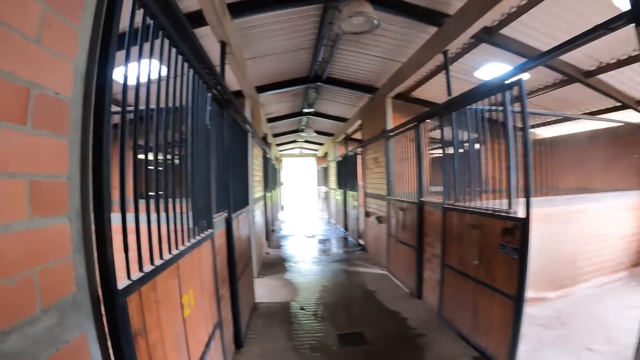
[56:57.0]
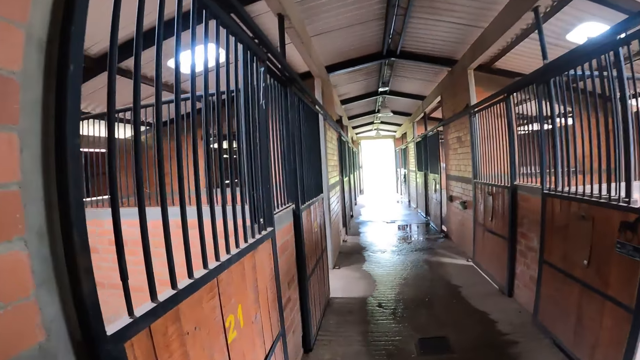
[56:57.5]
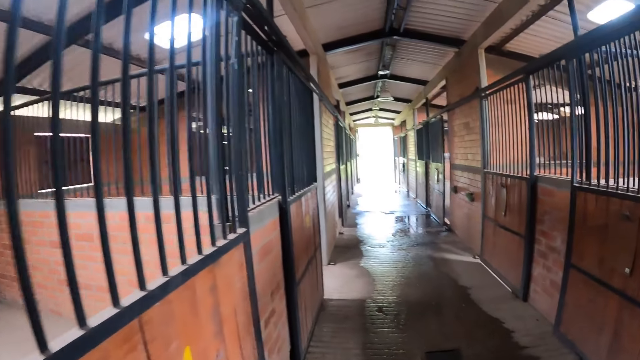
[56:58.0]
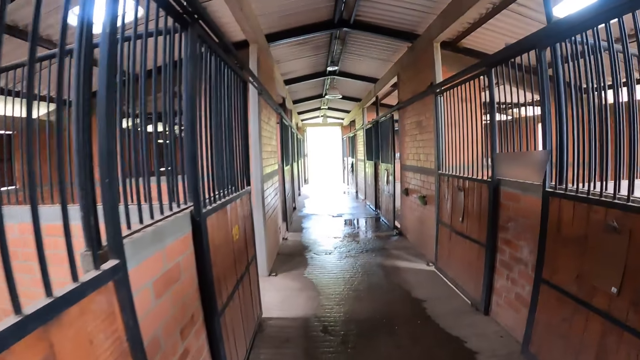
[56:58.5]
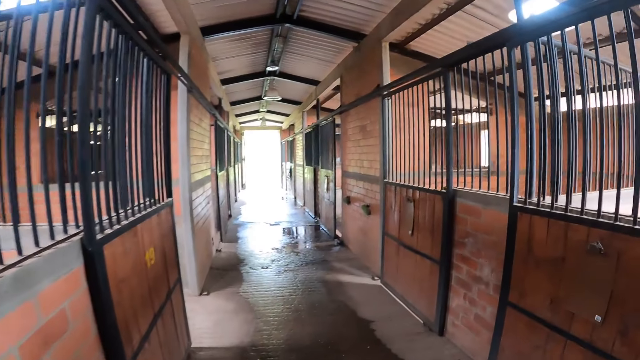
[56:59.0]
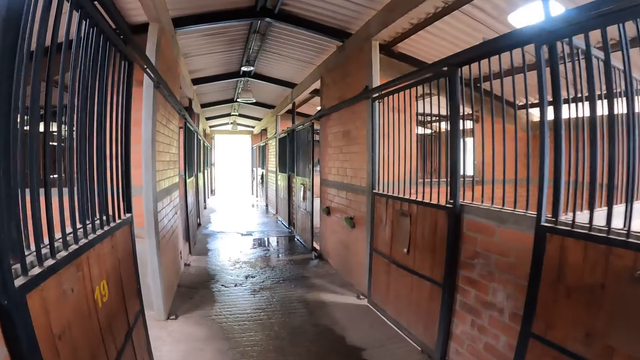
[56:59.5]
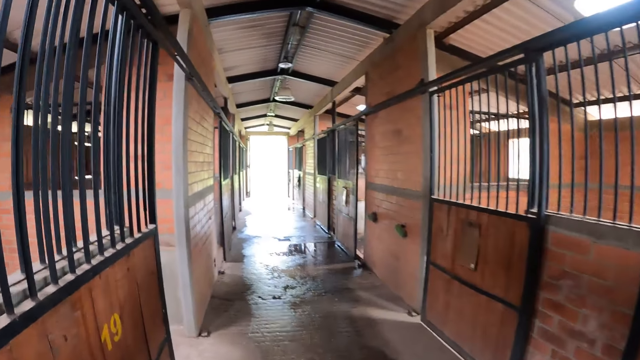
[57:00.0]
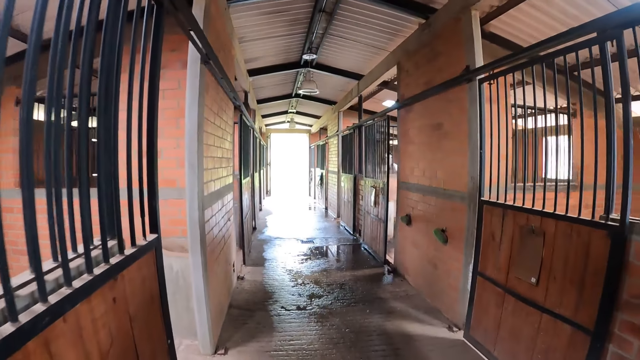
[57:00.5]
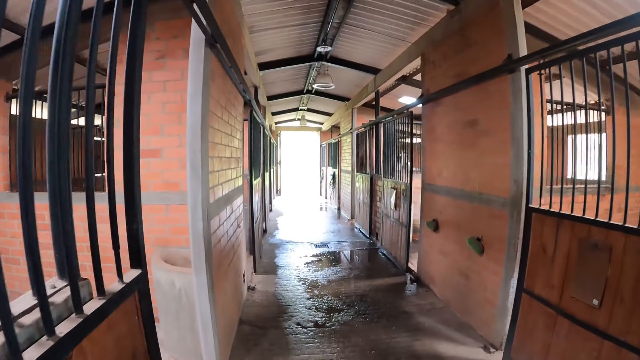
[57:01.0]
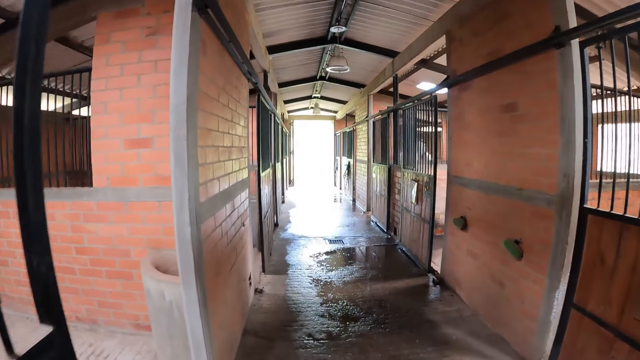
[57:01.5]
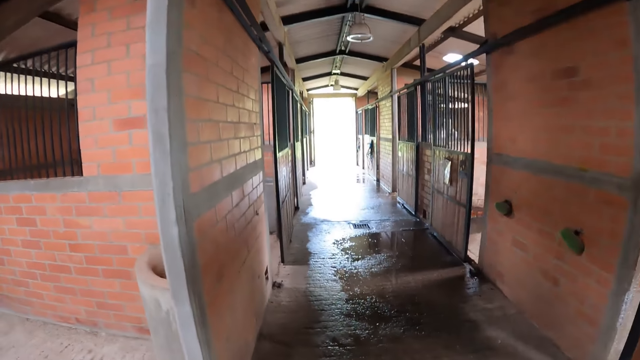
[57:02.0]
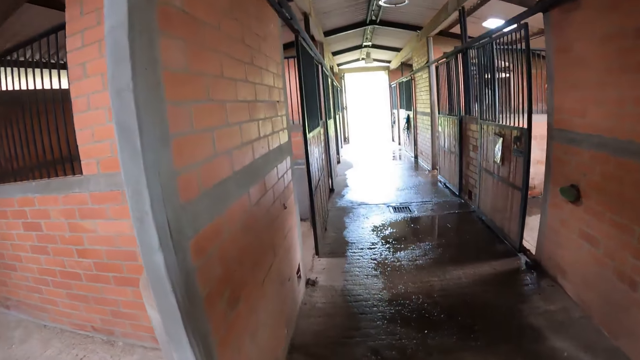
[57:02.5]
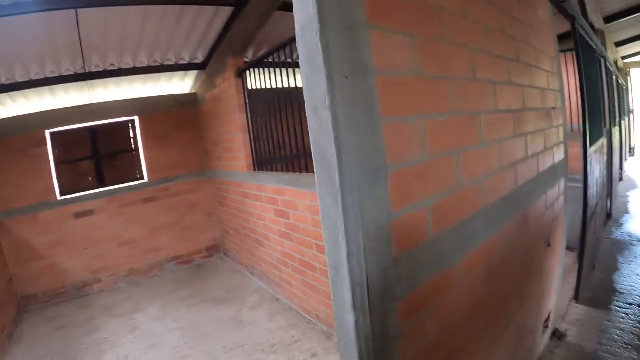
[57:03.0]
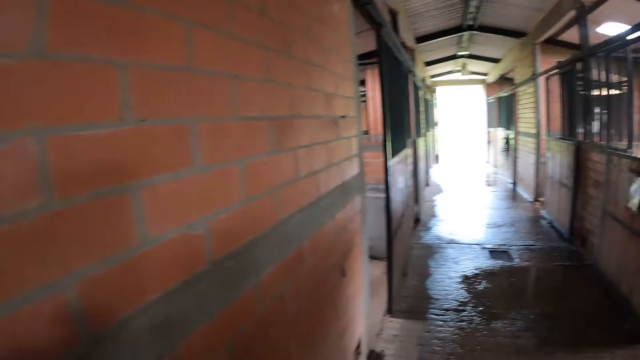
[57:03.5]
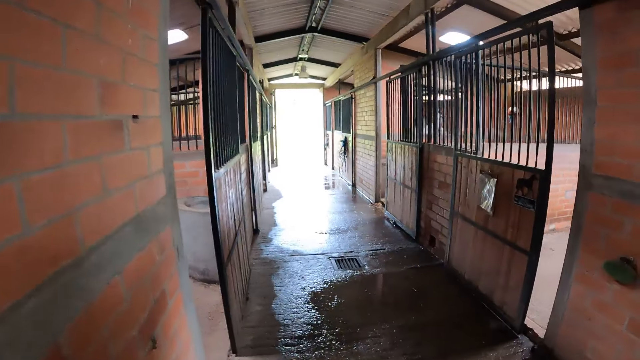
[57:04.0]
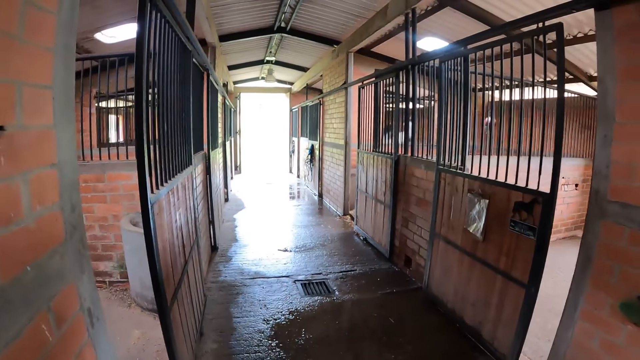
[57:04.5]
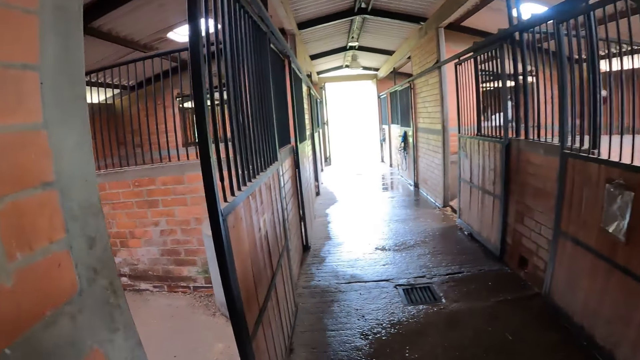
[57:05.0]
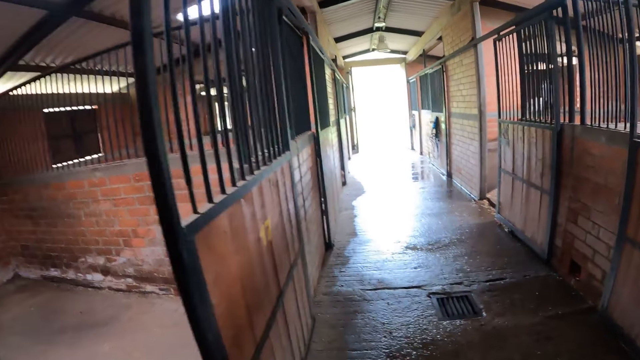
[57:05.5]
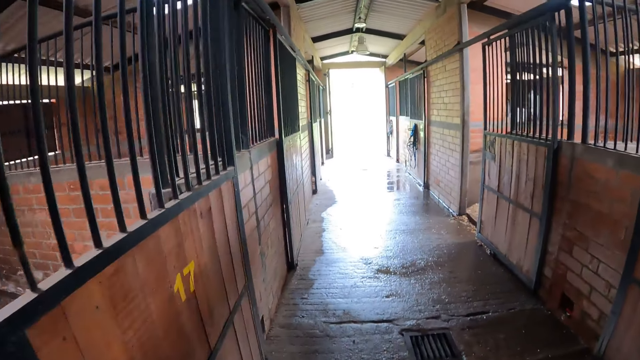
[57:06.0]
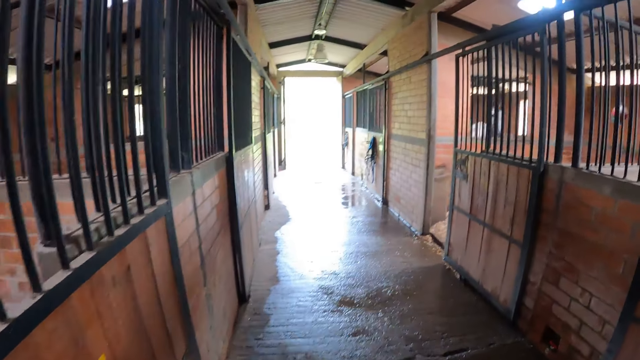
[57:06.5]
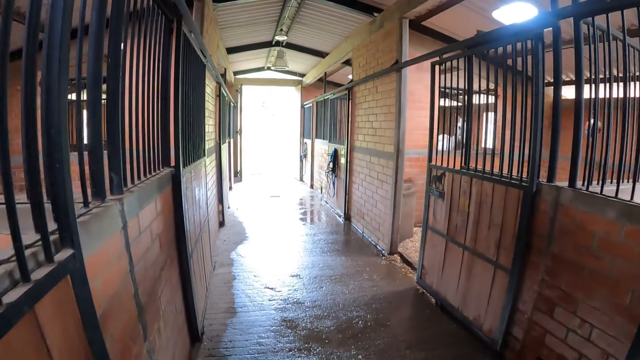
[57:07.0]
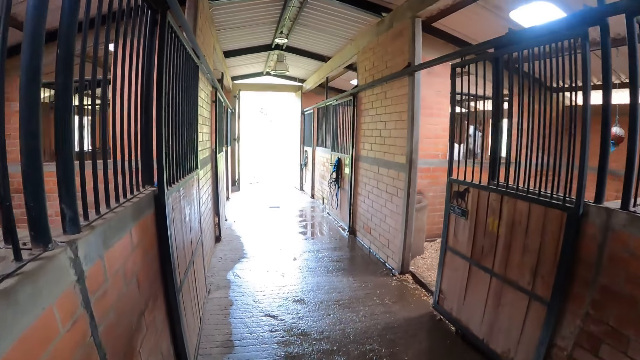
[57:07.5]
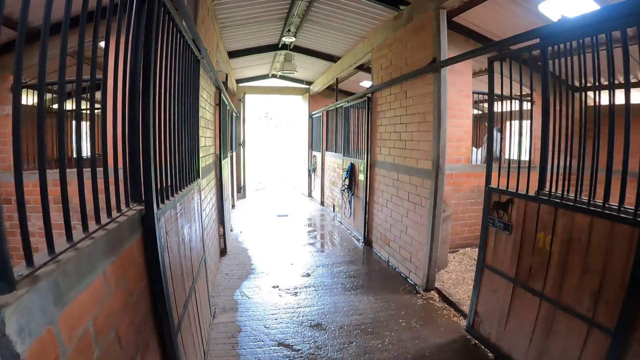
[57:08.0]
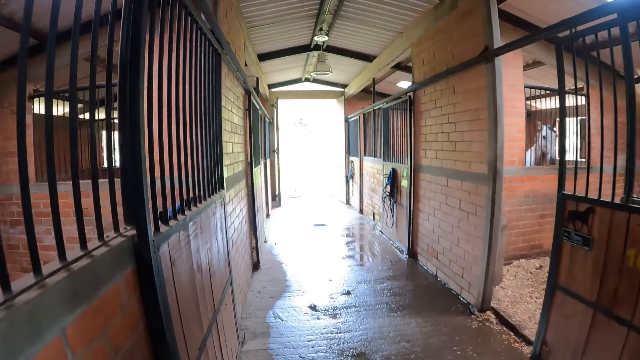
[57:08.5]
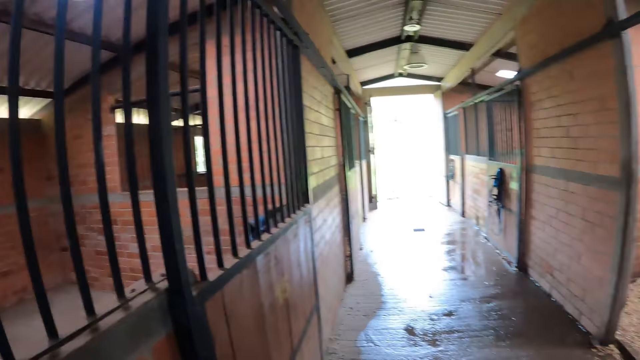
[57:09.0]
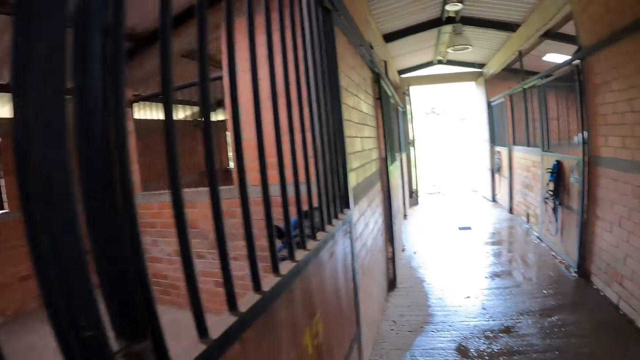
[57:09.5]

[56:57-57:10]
The camera wearer looks at the rooms. They walk along the corridor.

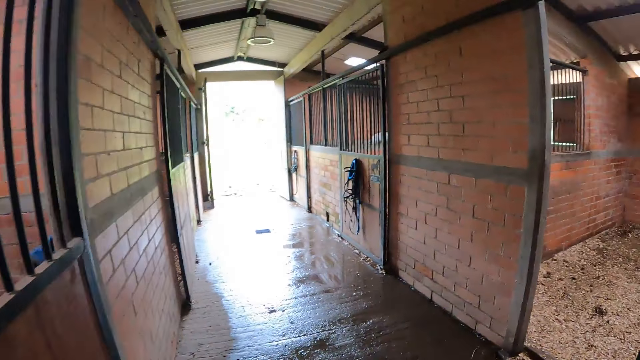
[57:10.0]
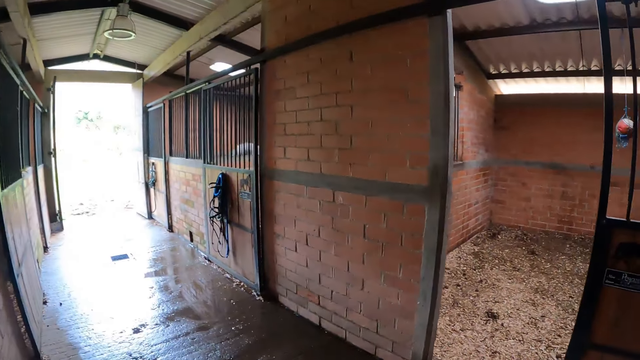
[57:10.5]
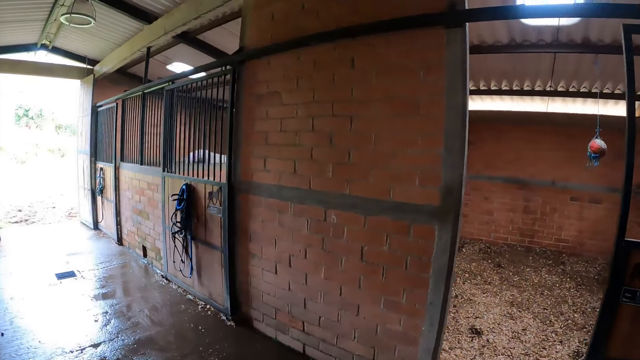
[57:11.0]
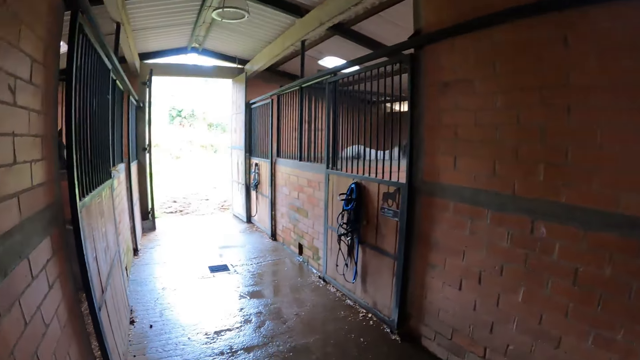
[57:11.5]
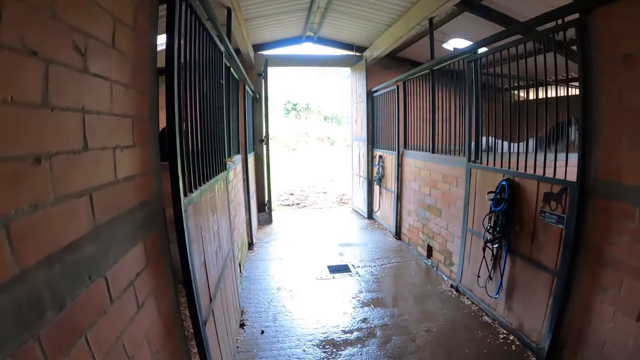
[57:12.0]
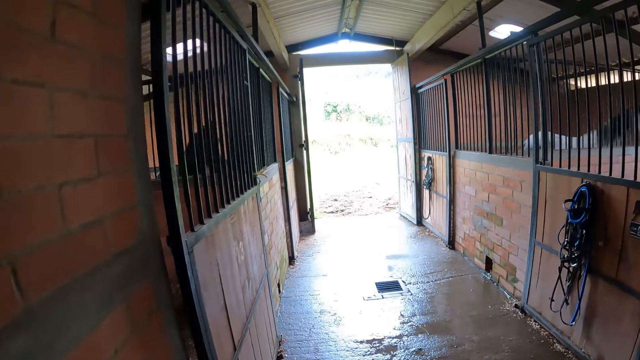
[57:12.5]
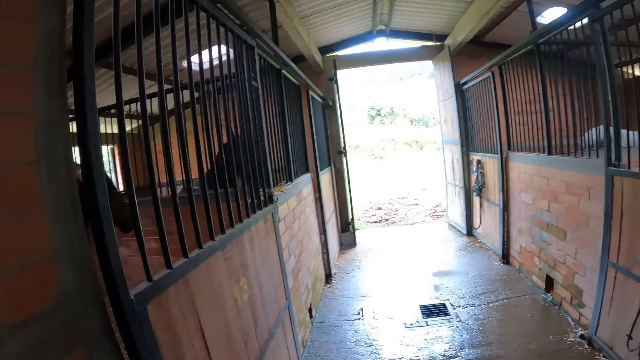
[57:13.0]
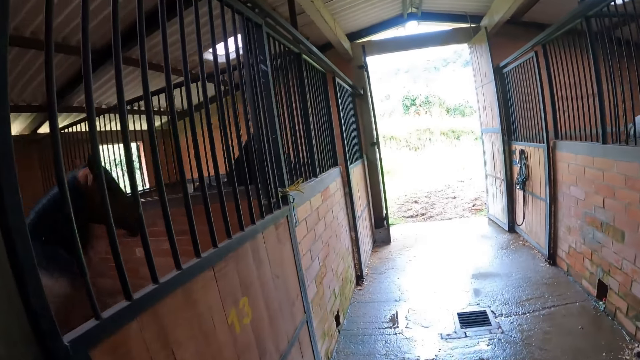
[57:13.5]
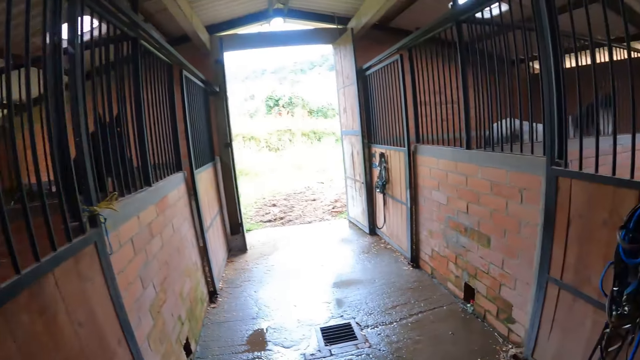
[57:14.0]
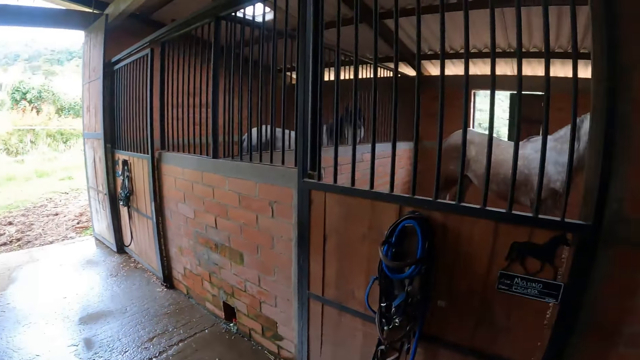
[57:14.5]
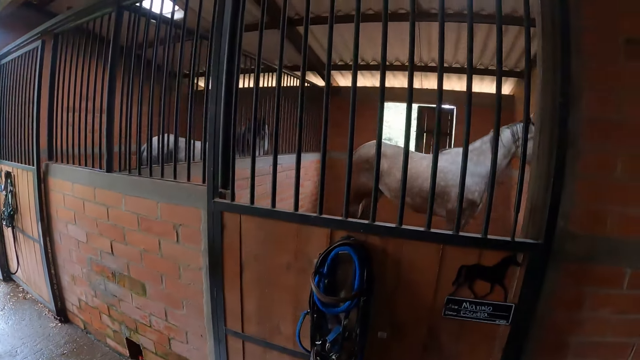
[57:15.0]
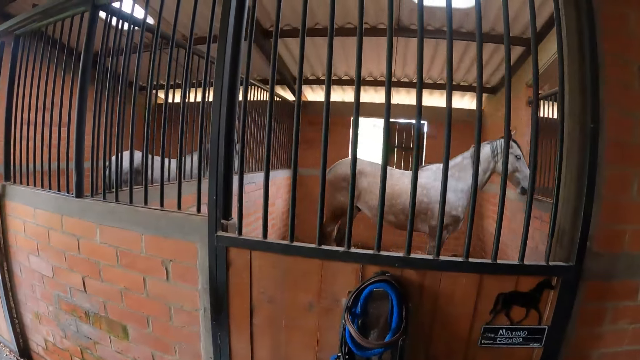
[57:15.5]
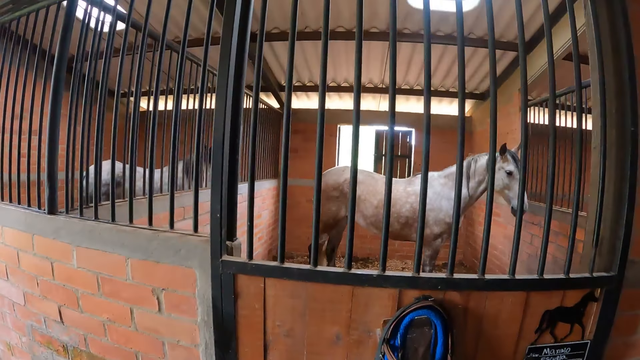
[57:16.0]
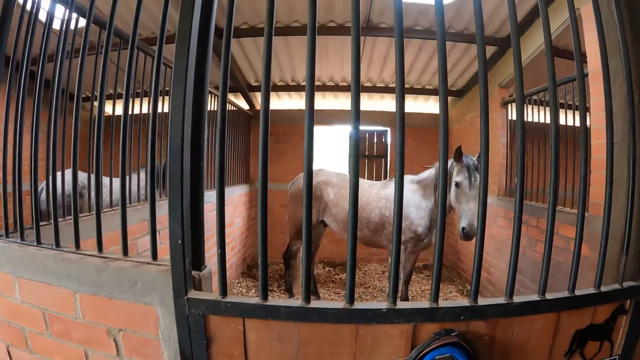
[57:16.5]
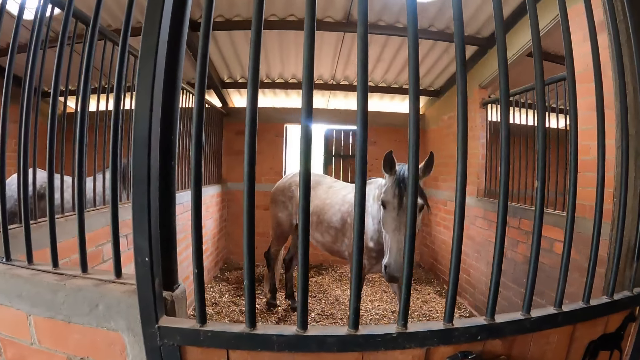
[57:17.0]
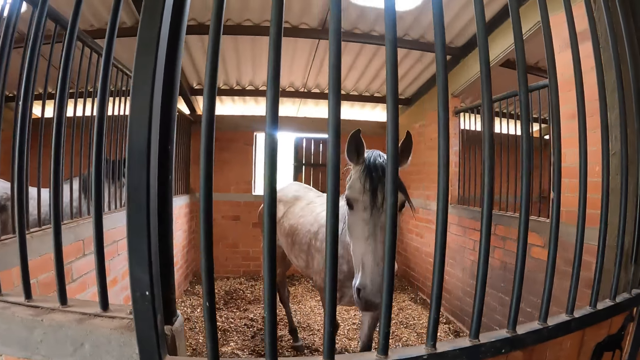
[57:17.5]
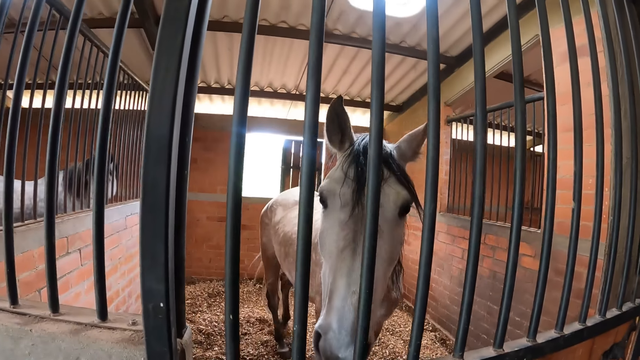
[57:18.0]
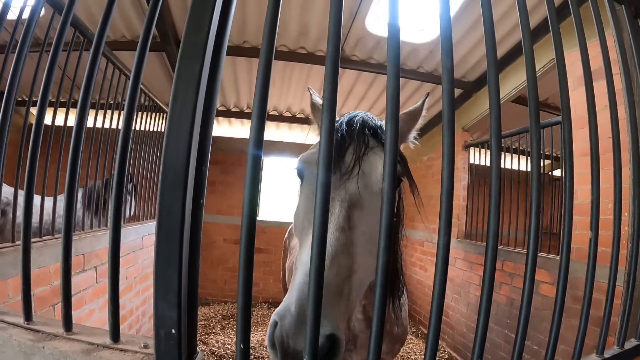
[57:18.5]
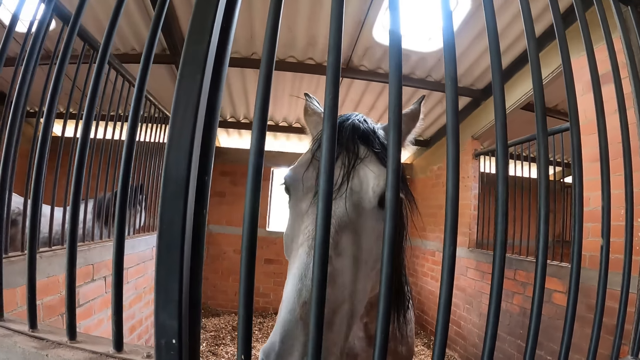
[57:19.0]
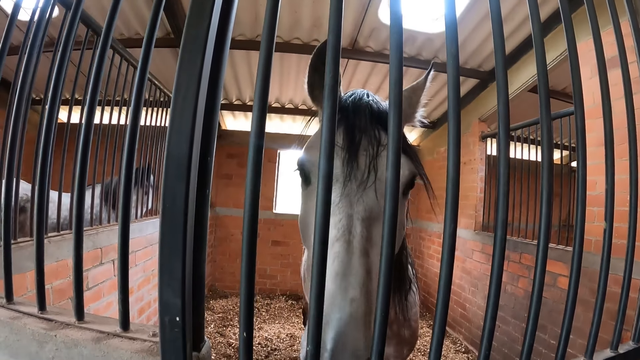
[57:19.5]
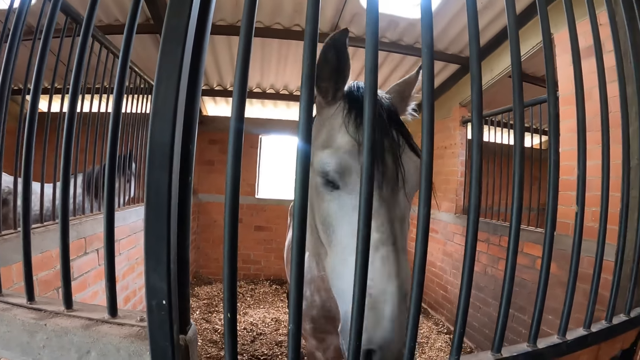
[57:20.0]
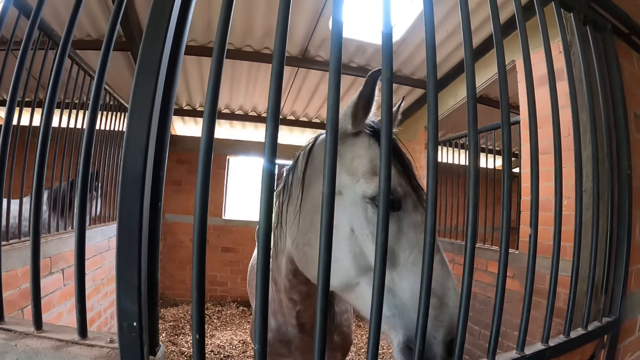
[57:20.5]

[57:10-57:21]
The camera wearer looks at the horse.
